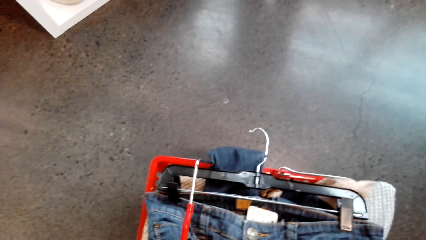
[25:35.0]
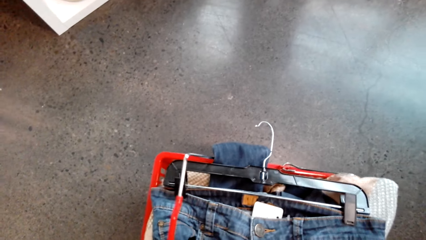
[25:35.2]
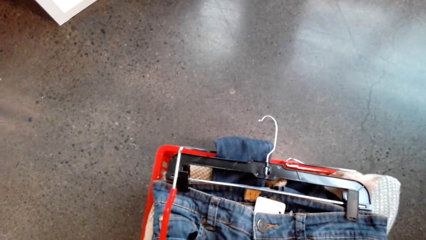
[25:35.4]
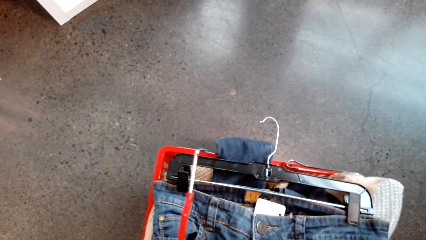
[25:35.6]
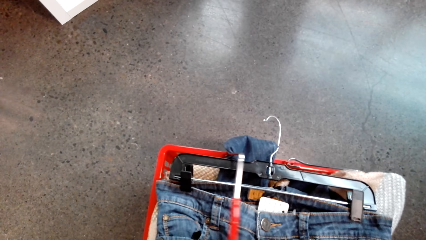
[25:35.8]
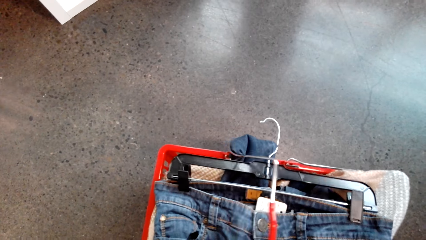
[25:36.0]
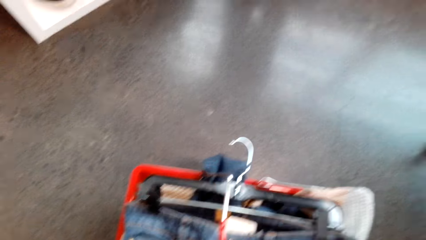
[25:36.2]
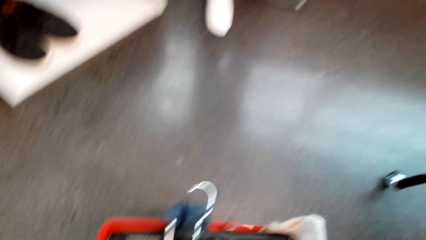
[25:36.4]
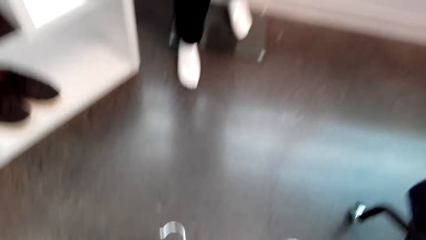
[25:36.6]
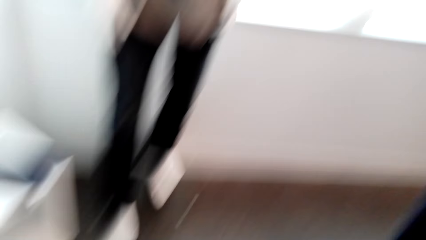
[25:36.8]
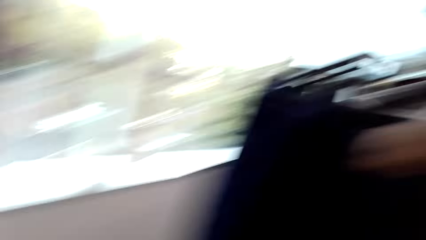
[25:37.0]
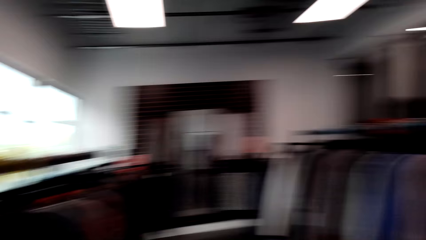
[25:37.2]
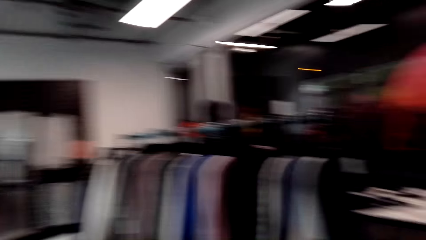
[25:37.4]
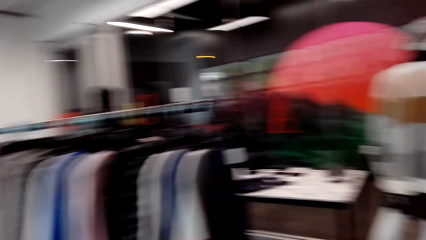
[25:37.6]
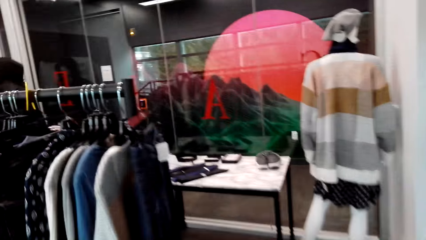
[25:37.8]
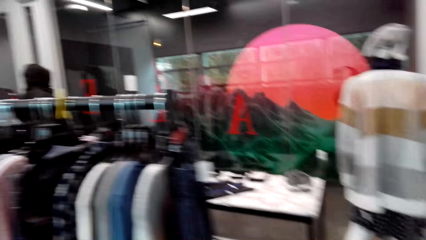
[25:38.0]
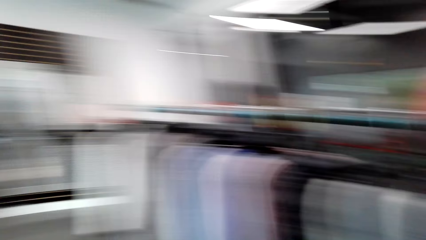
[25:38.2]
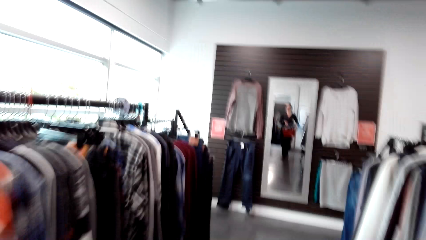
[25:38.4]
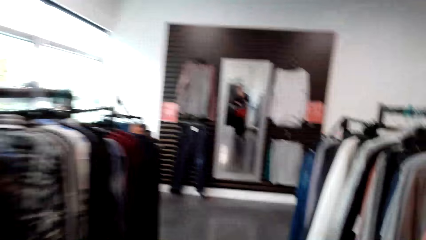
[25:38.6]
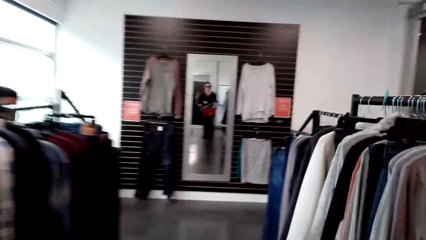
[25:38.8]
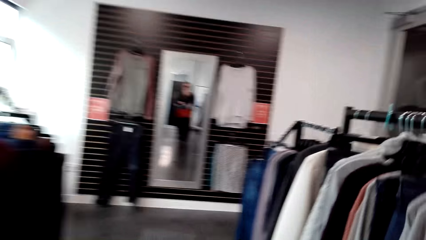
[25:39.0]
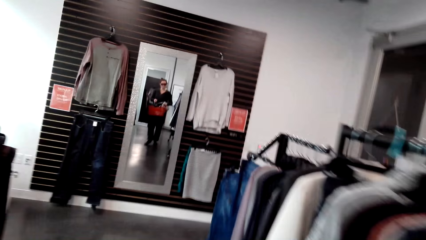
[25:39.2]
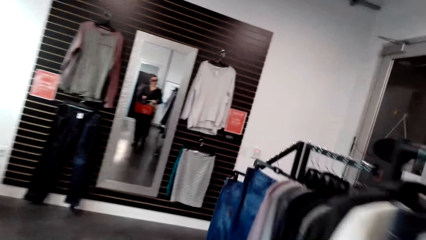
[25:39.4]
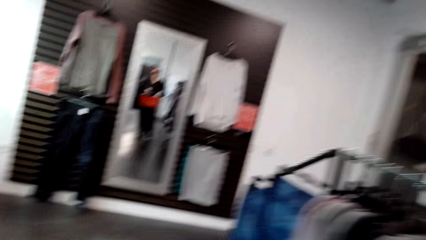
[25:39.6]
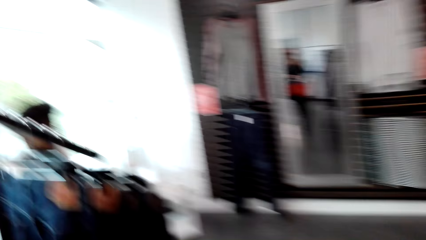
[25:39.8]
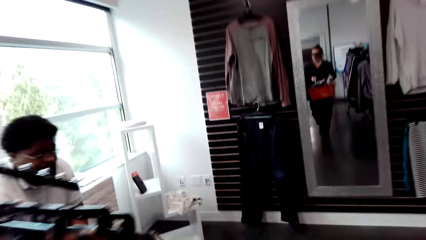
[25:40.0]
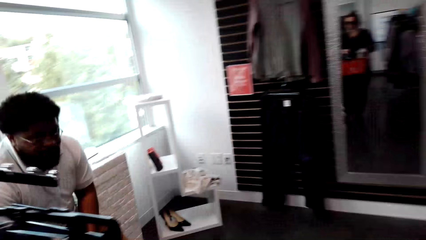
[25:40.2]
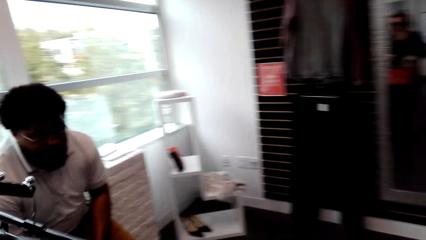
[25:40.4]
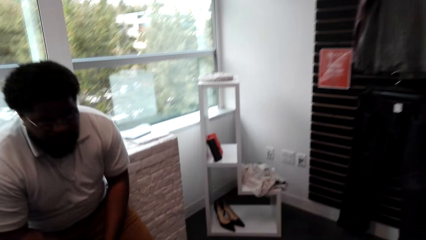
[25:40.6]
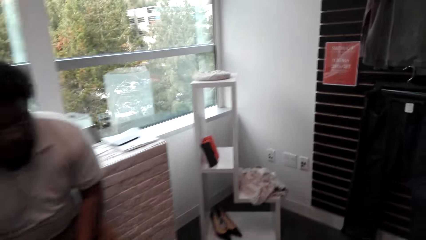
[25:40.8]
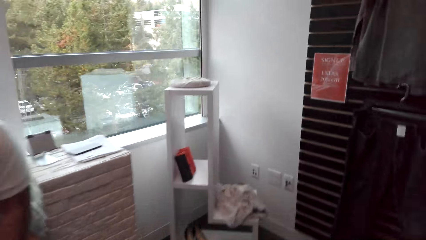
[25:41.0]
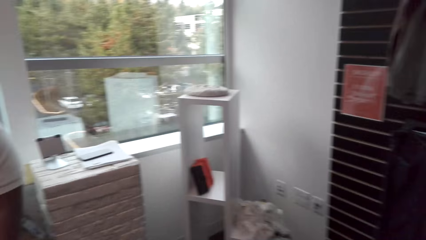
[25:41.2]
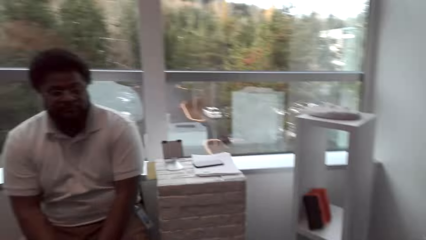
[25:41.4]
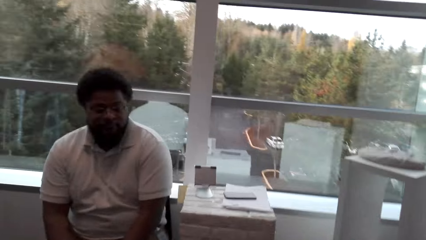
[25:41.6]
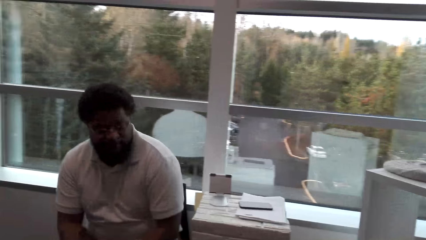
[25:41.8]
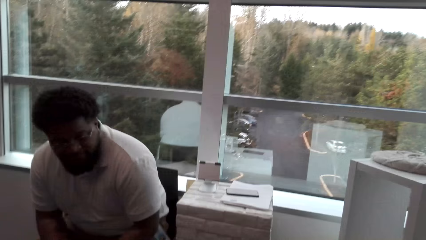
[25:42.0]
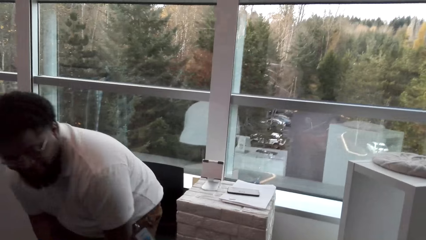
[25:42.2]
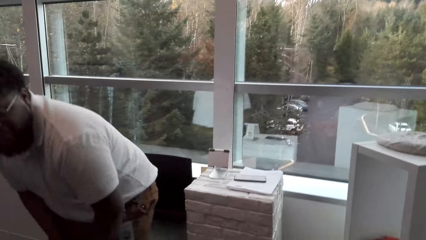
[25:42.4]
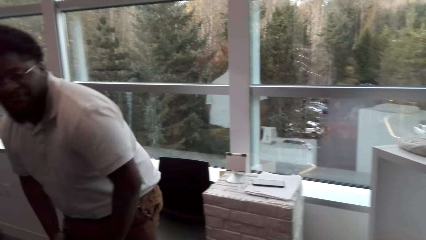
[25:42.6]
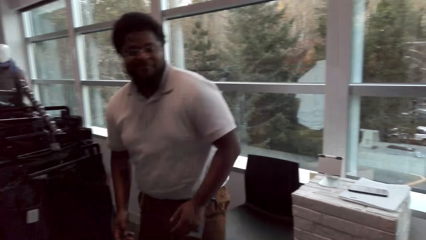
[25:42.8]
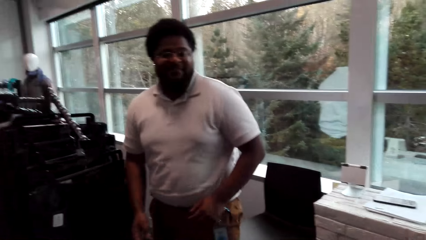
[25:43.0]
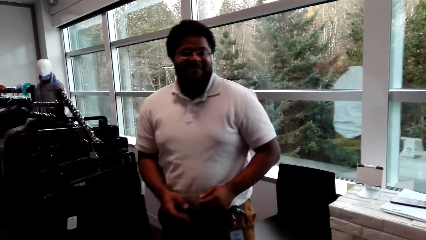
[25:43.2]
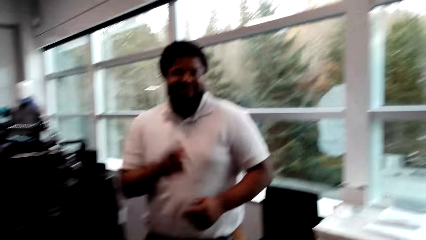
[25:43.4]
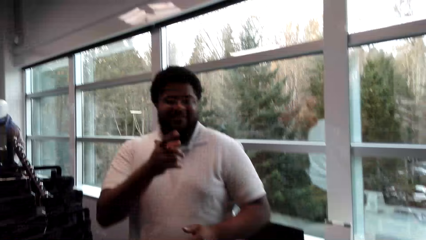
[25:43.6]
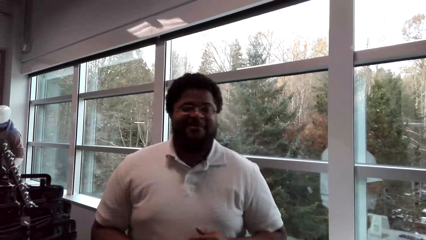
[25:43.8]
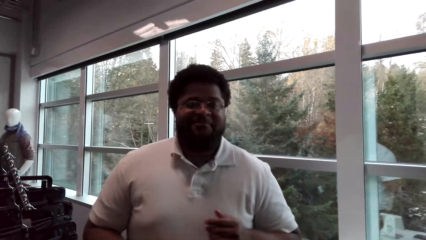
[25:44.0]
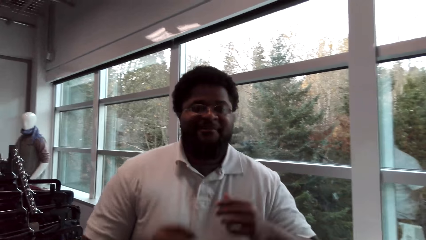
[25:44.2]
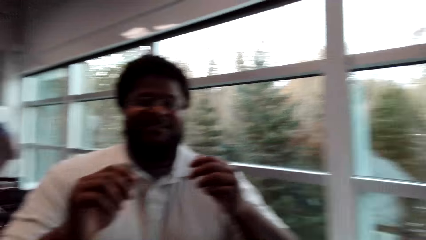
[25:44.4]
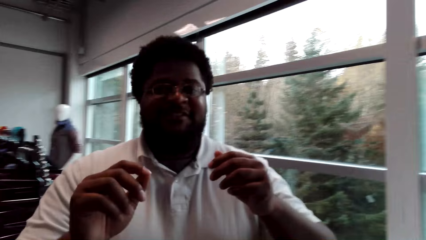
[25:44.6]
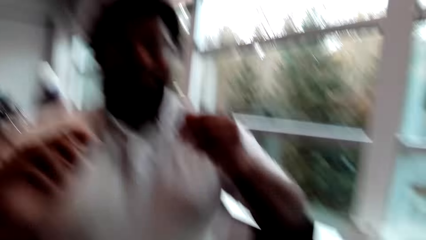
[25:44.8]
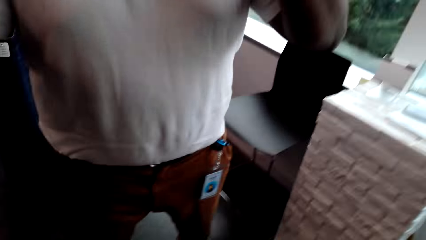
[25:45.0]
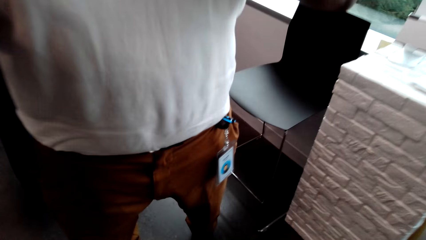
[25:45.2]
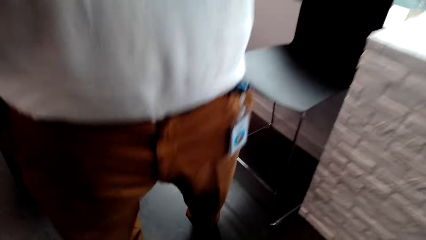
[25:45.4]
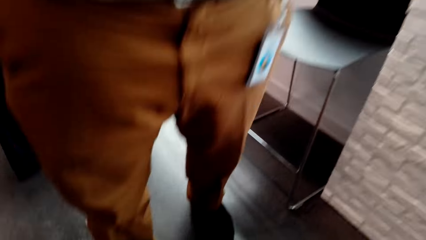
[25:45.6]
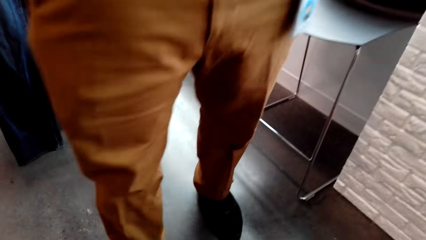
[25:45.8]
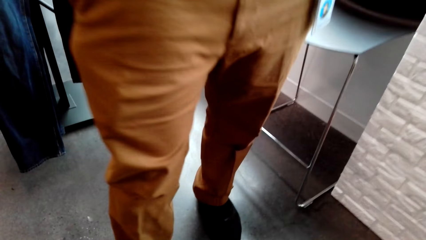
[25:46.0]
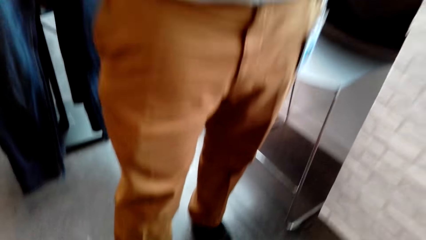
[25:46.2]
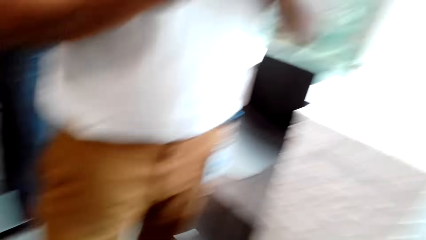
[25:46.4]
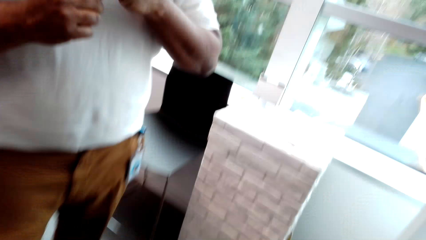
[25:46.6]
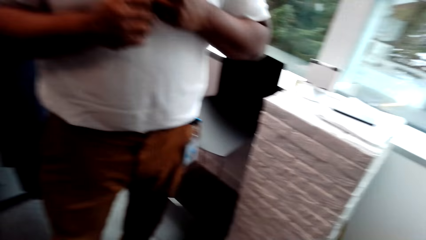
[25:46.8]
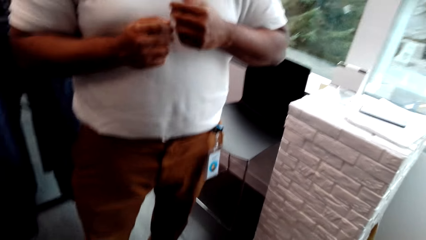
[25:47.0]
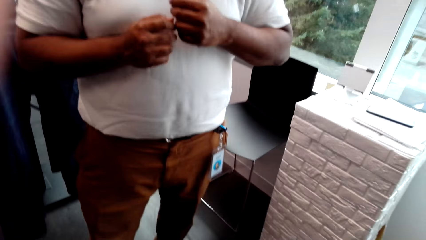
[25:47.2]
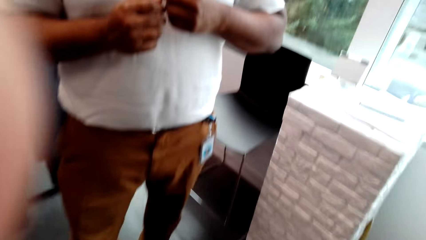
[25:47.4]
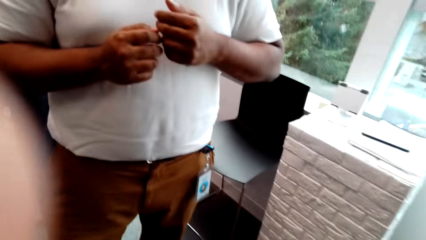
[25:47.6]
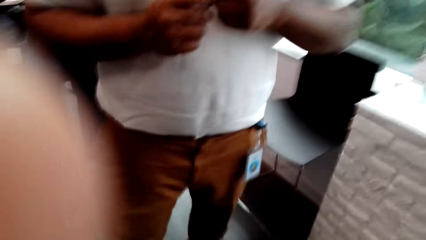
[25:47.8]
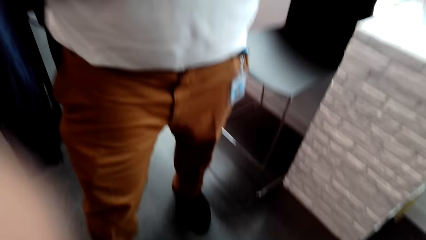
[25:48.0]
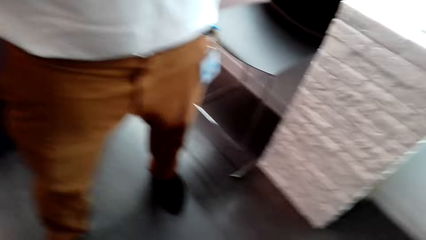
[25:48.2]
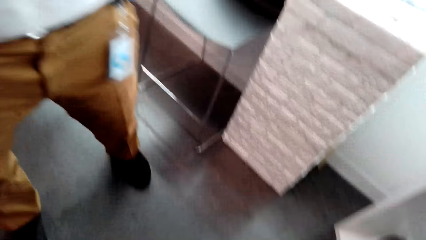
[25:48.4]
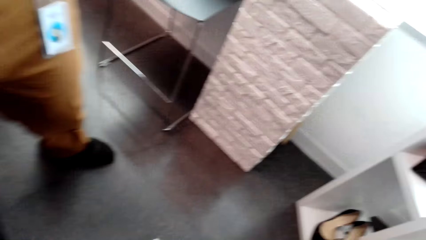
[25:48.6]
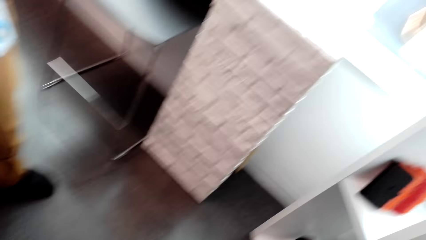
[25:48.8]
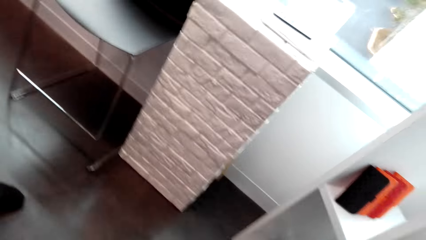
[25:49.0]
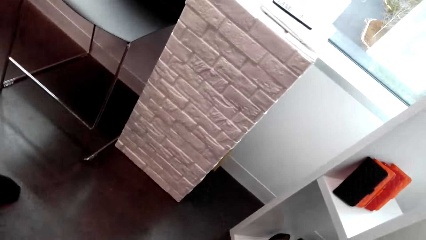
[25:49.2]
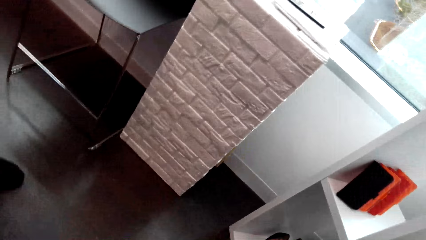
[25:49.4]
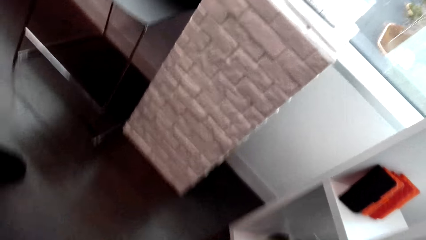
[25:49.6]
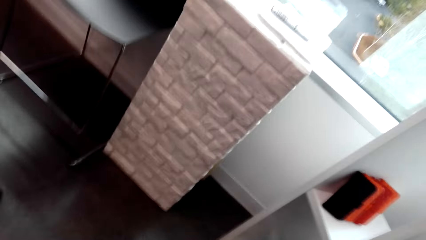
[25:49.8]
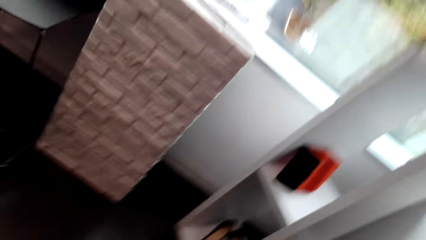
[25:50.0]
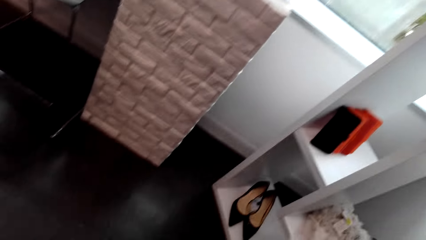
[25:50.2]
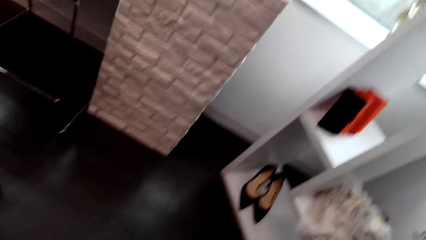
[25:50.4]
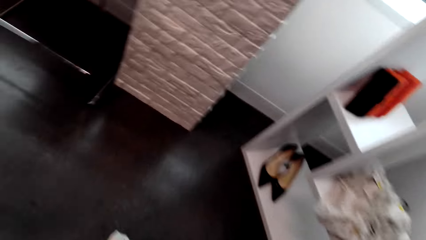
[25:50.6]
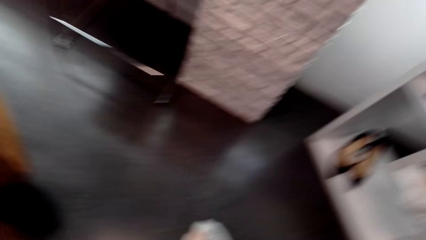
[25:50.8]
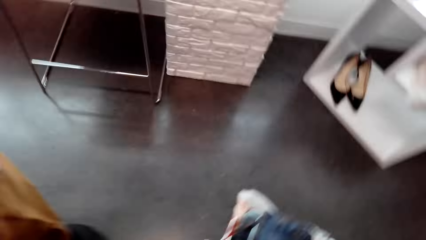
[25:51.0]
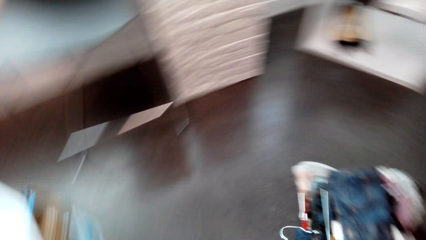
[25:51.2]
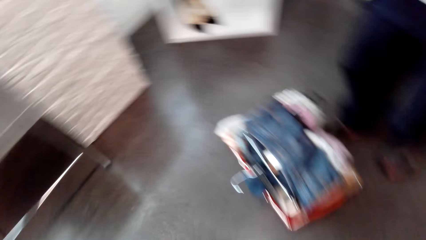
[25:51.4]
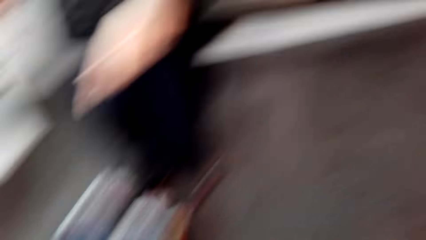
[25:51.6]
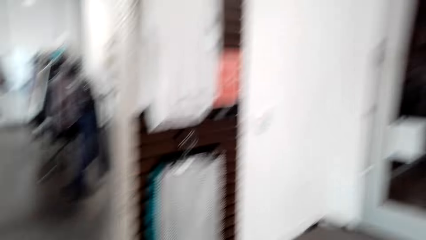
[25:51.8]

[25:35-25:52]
The camera wearer picks the basket trolley. They move towards the mirror. They talk with a man. The man stands up.
